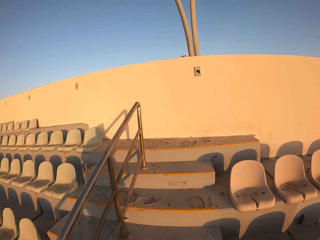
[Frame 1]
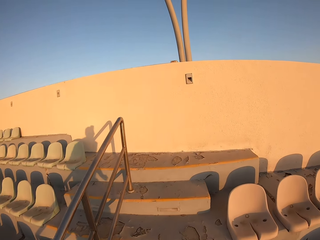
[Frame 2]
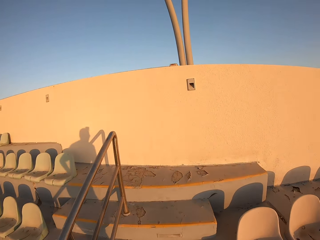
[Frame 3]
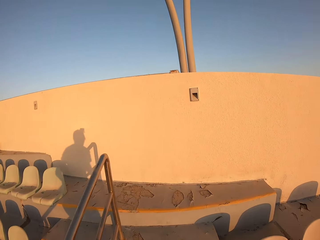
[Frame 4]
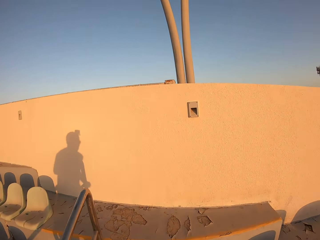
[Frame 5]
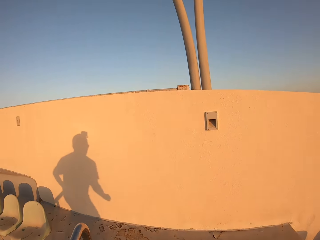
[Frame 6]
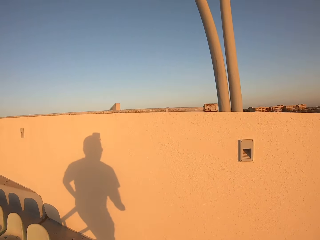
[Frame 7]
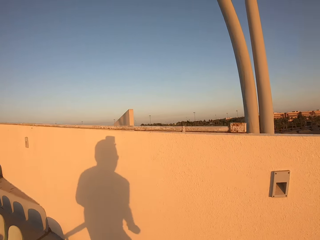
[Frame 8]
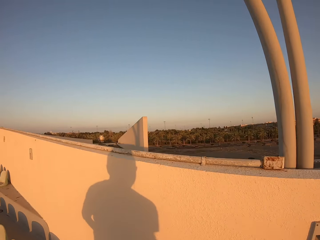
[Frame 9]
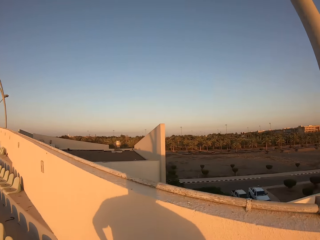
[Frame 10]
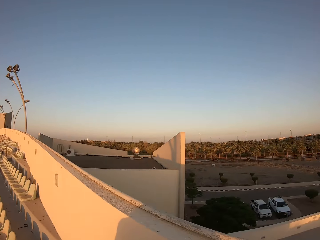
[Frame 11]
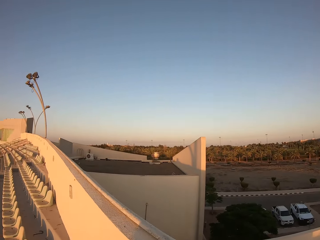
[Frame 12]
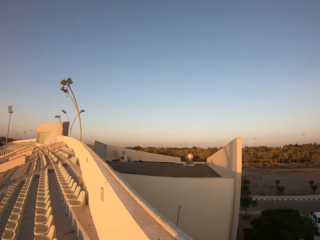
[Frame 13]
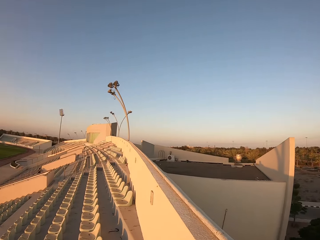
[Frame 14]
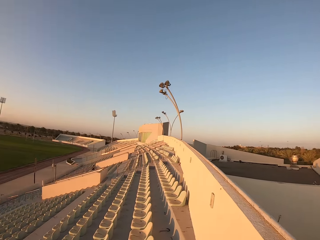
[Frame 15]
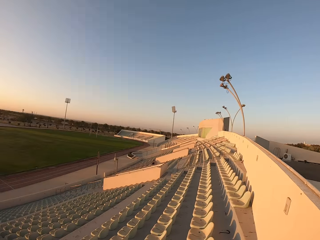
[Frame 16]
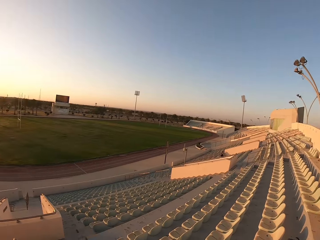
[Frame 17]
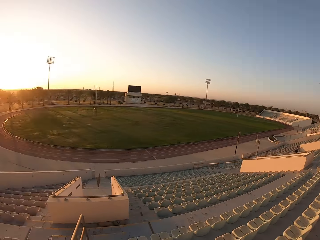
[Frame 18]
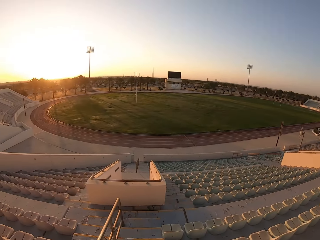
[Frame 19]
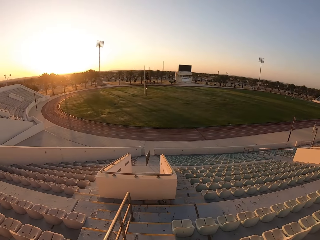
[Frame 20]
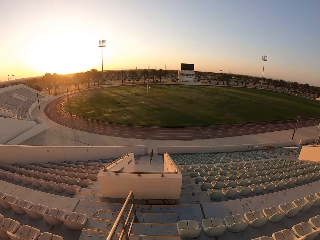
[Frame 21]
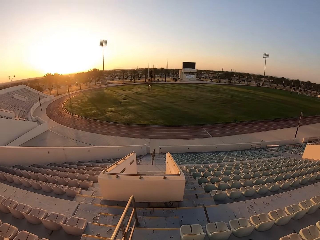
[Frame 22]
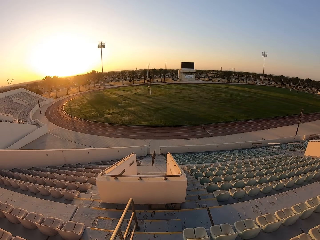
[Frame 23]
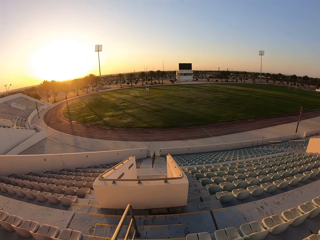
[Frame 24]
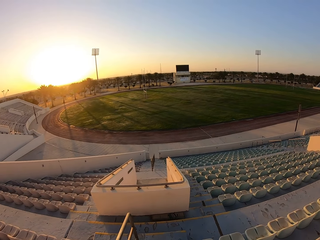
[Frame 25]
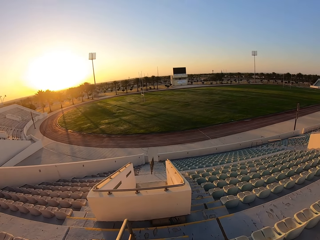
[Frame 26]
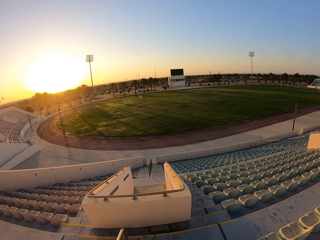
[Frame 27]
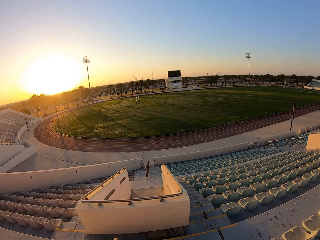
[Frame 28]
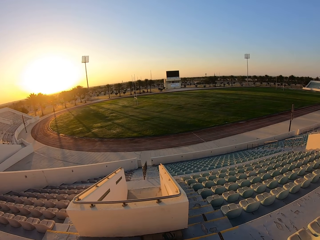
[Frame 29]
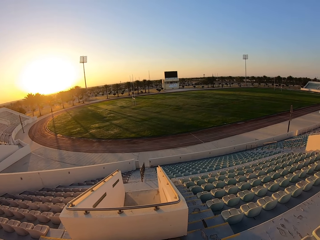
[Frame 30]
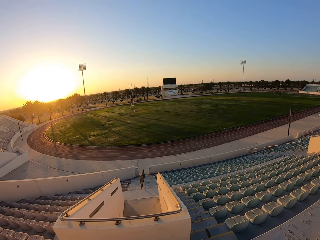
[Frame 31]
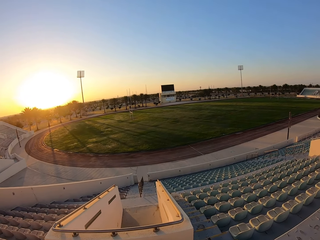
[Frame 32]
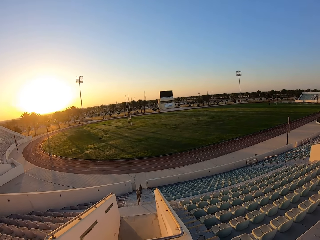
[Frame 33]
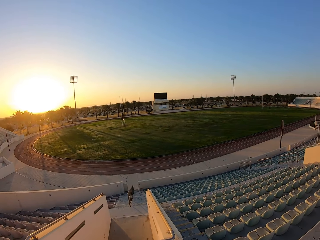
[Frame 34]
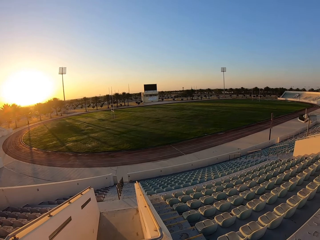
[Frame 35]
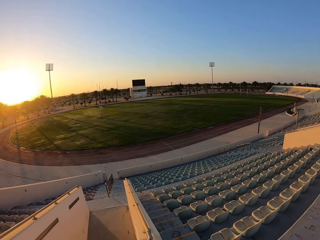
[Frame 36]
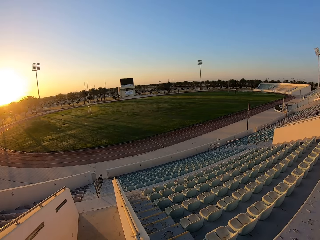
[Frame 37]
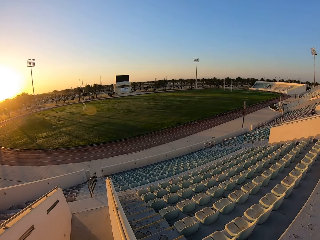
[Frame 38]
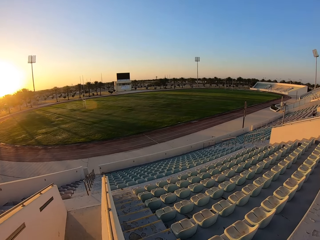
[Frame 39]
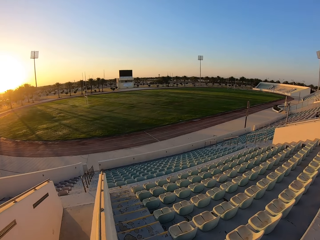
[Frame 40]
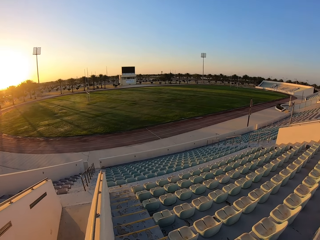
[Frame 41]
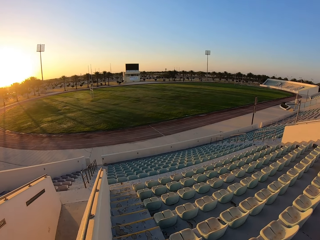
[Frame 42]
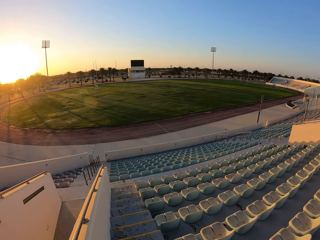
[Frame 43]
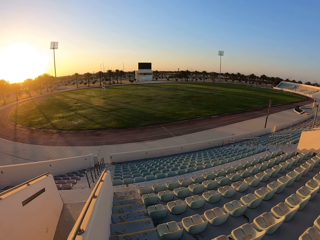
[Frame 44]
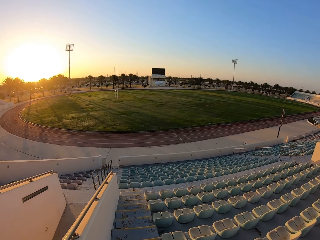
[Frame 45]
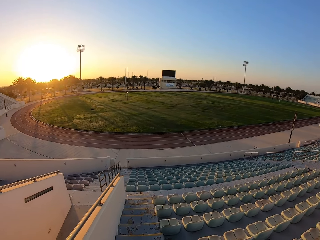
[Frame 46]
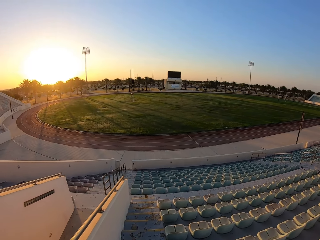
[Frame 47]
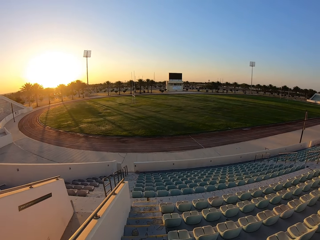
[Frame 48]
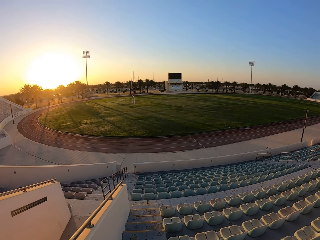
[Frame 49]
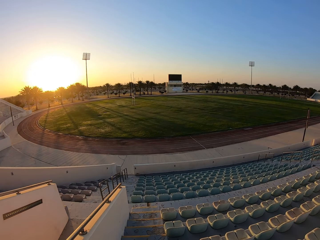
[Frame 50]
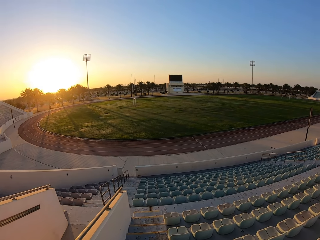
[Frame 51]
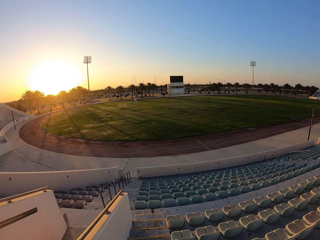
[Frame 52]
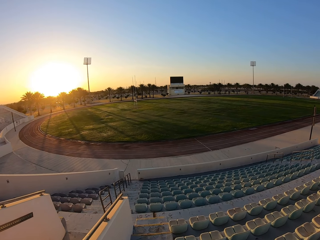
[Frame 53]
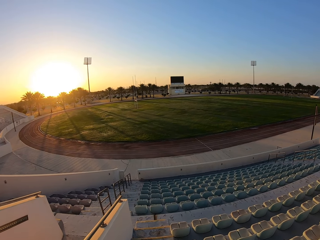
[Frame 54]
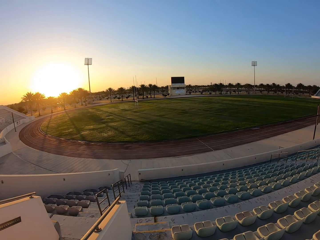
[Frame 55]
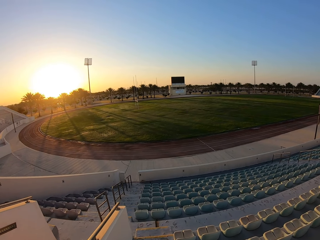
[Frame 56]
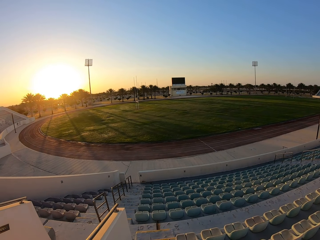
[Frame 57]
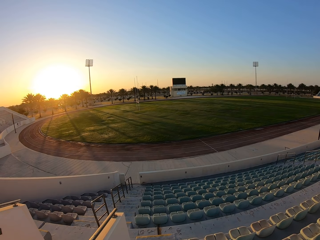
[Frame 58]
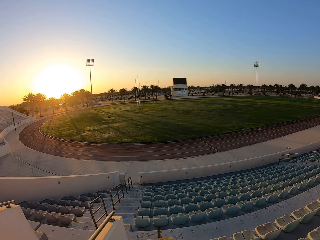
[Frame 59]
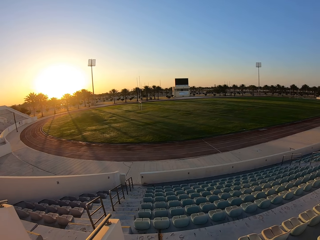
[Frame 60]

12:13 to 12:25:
The camera wearer looks around the stadium. They jog down the stairs.

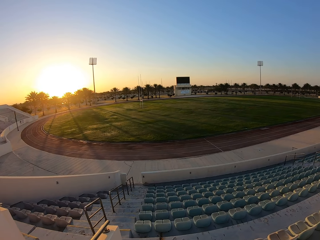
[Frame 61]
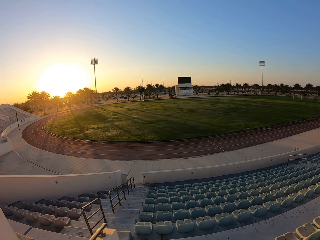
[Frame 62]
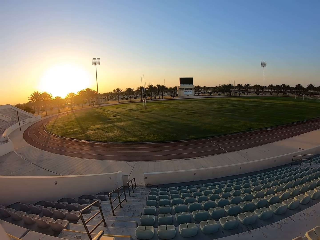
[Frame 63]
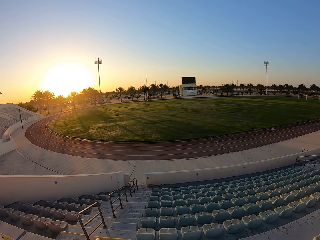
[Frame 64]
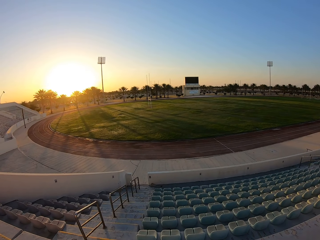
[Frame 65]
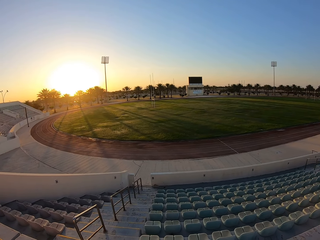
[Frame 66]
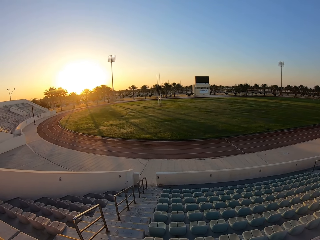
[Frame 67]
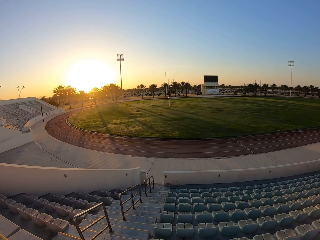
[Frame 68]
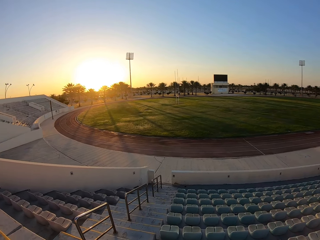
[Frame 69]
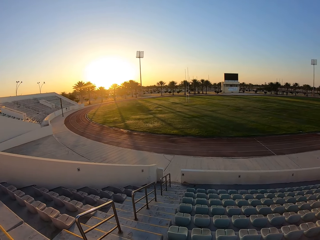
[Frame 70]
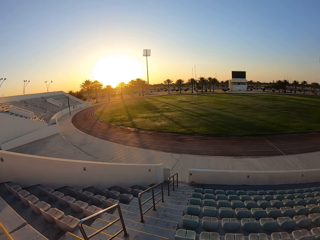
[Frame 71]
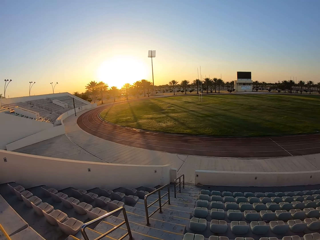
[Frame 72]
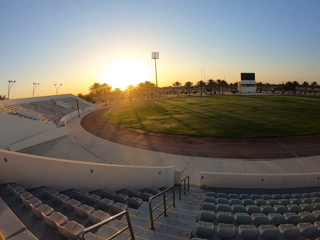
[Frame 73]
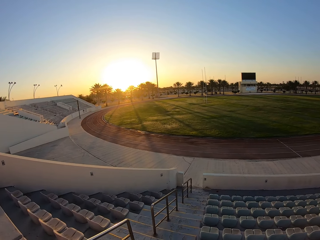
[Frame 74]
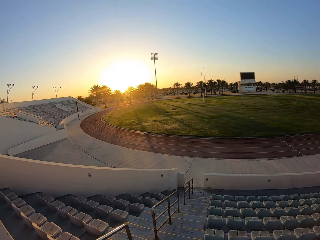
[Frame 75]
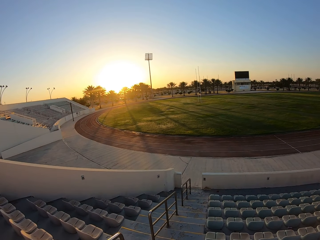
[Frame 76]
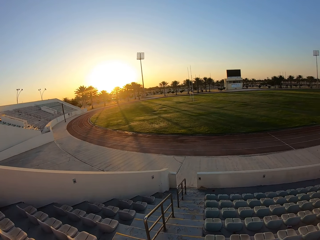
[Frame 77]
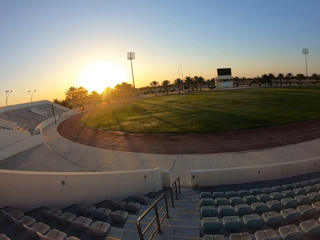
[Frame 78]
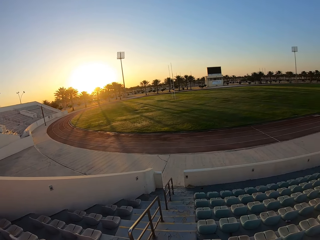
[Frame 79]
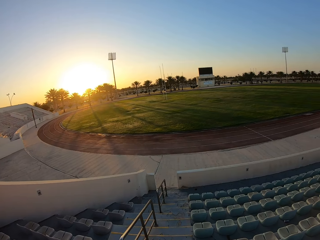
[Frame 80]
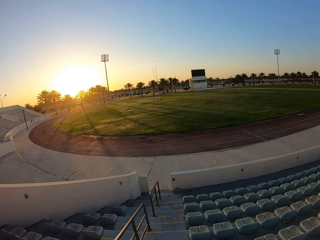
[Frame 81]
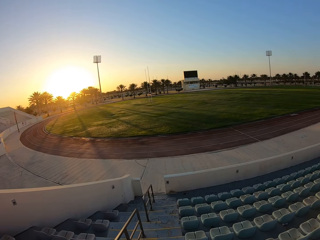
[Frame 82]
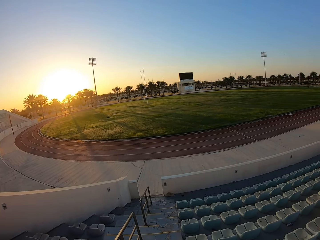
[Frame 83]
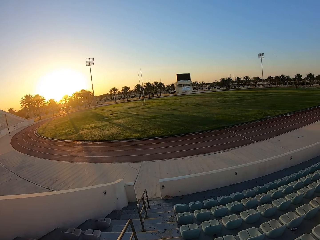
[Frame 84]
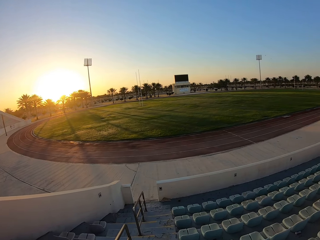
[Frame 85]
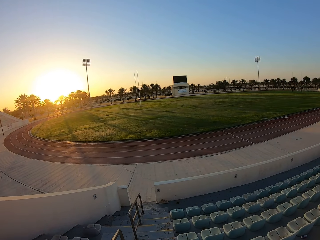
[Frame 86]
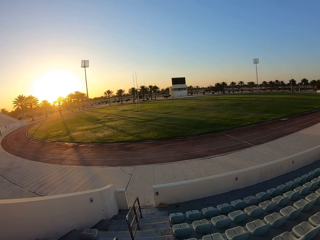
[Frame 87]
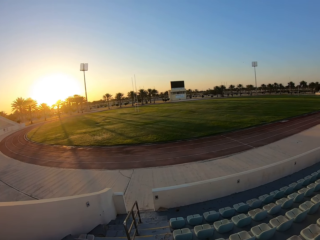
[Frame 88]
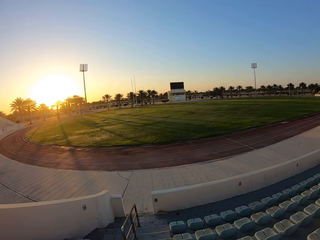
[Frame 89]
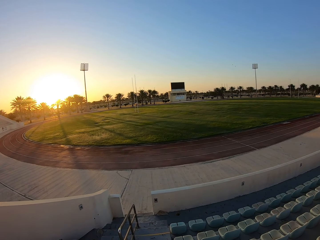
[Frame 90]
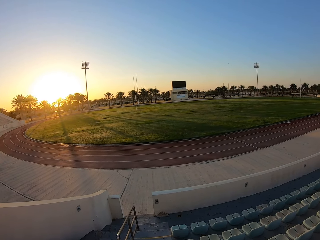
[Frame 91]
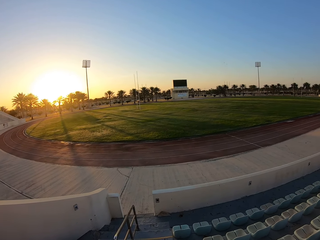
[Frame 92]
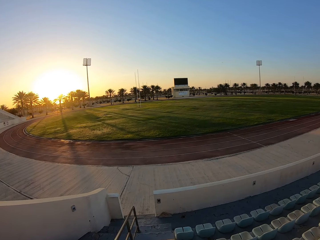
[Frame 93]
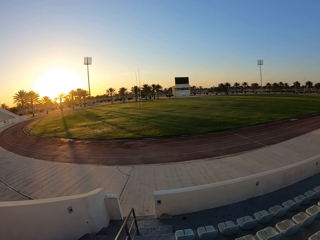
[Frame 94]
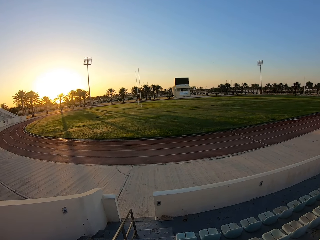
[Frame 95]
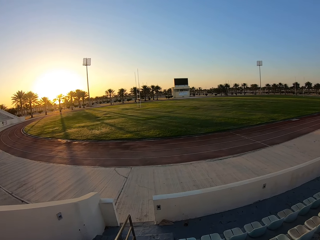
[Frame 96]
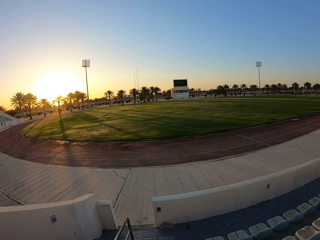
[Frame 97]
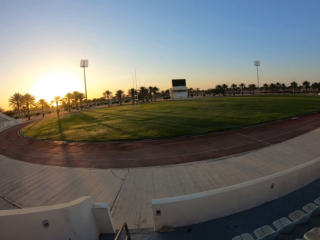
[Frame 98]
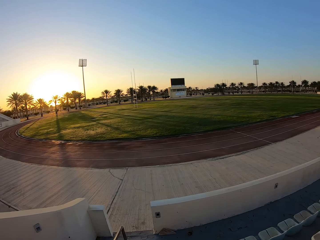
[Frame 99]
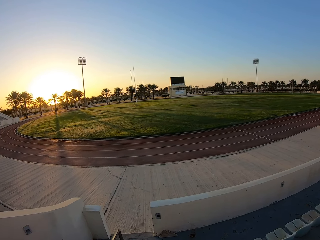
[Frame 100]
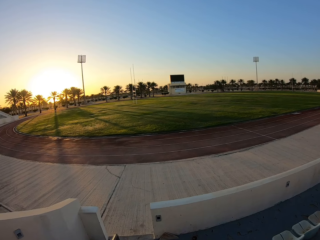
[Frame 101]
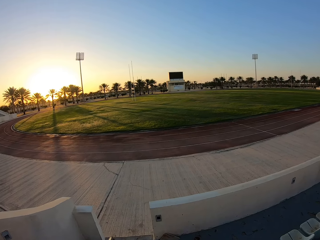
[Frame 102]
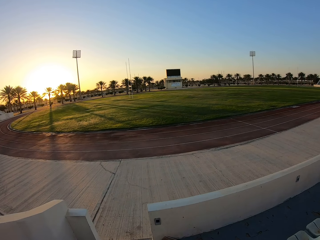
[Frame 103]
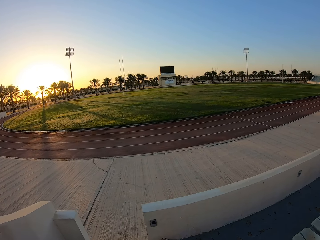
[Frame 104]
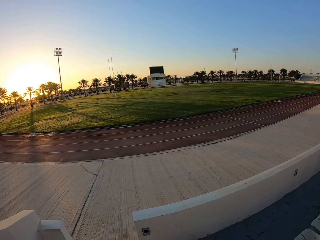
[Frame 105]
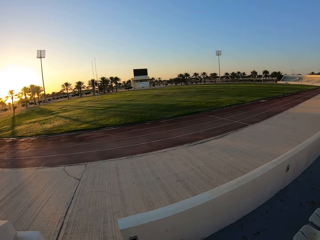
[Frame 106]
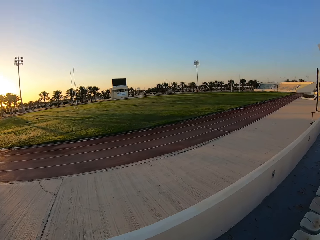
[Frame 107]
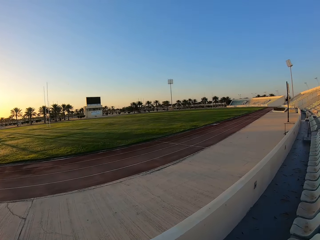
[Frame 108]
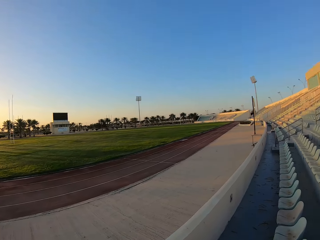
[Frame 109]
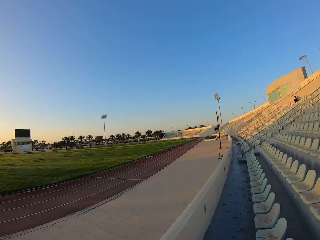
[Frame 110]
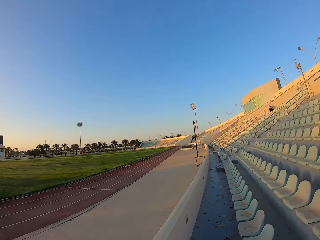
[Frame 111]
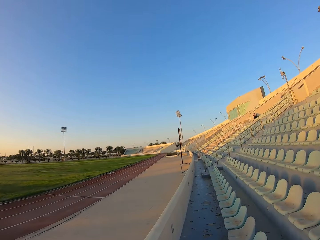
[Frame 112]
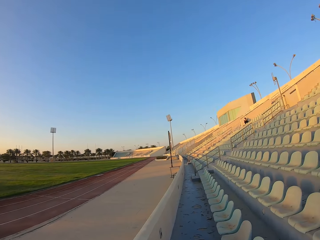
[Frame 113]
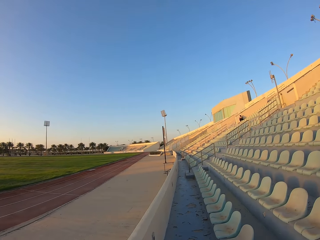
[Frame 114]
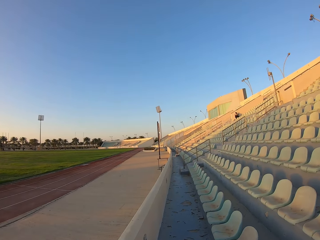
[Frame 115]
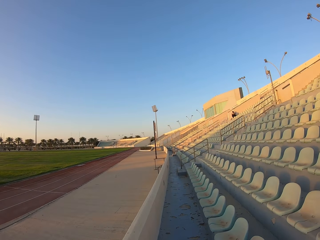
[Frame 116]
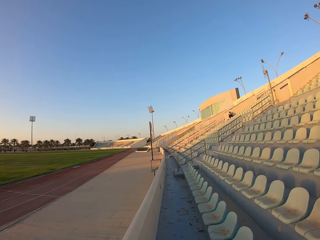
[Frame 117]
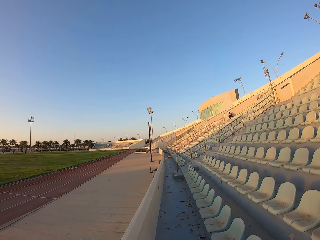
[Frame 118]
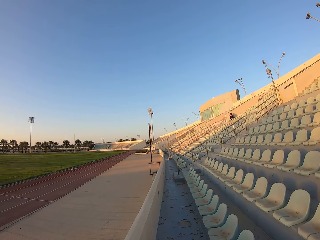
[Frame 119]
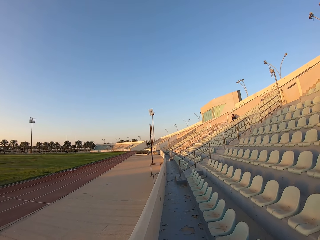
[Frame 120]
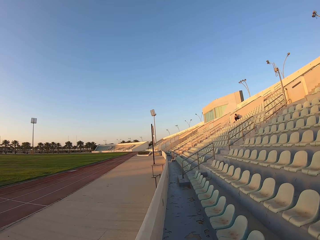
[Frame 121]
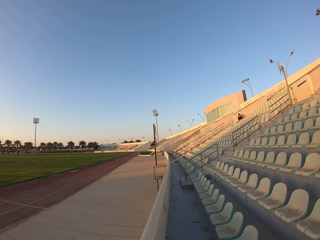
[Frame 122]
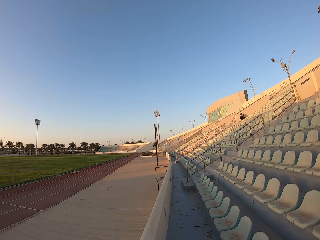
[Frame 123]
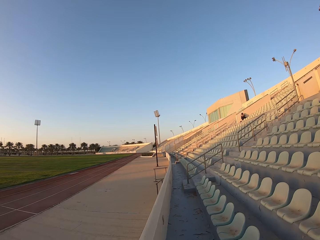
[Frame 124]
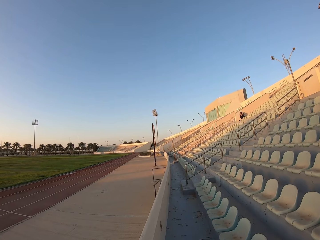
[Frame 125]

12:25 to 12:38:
The camera wearer walks around the stadium.
